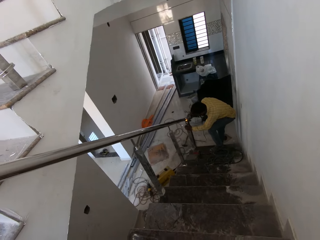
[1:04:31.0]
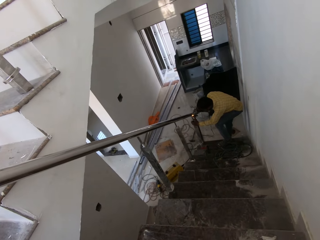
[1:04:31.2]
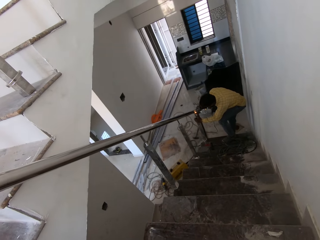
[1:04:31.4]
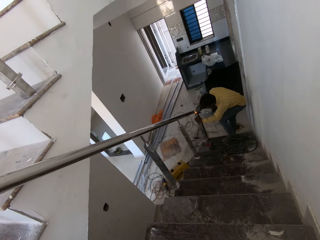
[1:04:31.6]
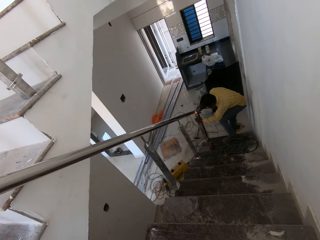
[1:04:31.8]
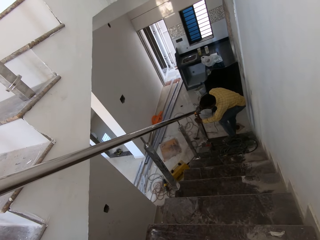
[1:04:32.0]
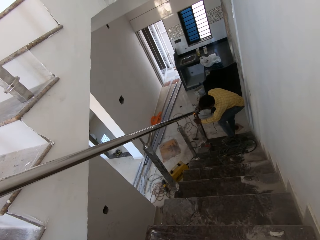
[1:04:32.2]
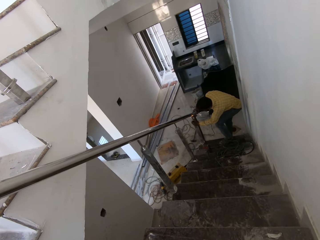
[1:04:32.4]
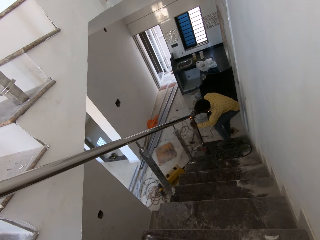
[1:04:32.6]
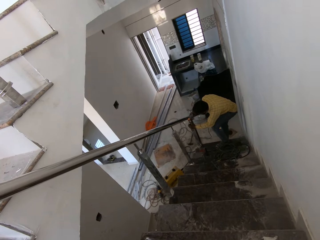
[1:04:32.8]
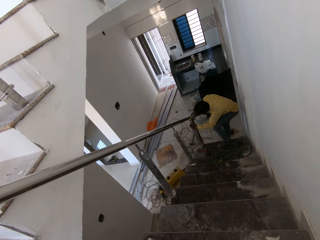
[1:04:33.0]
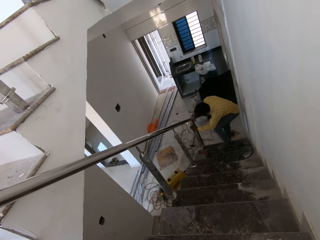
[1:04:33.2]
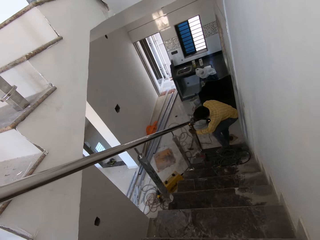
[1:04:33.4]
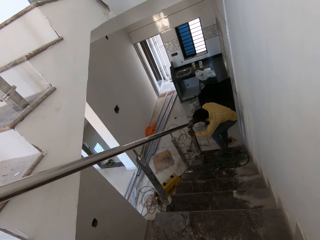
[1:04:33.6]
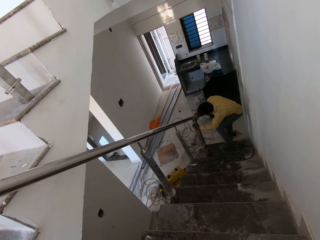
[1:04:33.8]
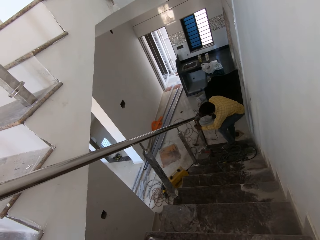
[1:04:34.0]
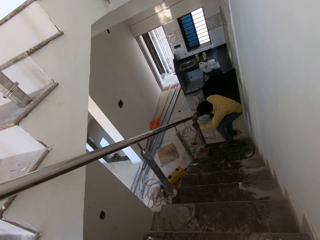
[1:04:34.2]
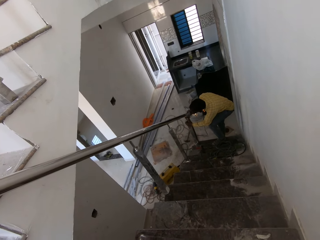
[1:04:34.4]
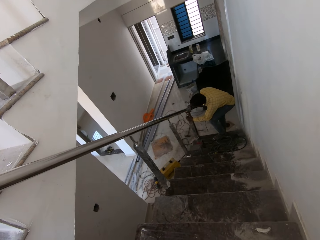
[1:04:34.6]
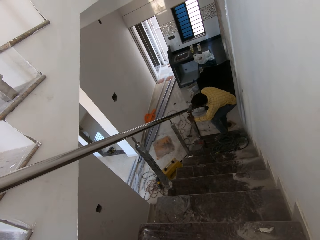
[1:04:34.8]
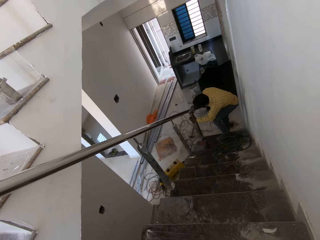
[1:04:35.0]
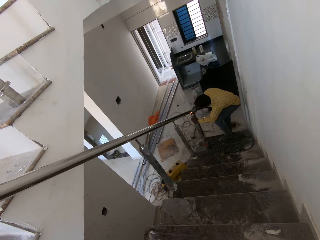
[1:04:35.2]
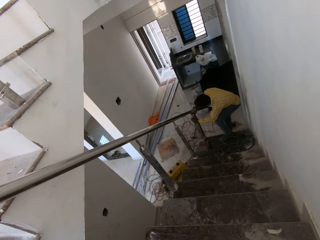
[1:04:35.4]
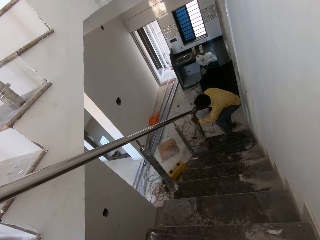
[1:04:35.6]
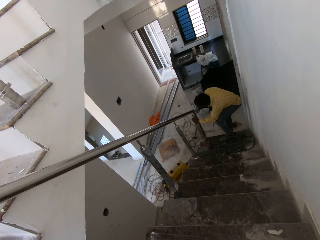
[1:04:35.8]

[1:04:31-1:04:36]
The man grinds the rail with the angle grinder.

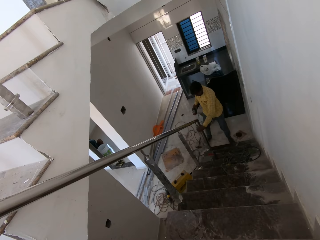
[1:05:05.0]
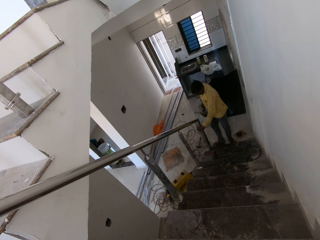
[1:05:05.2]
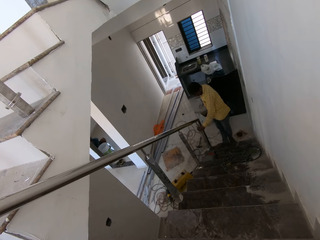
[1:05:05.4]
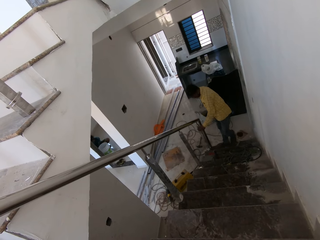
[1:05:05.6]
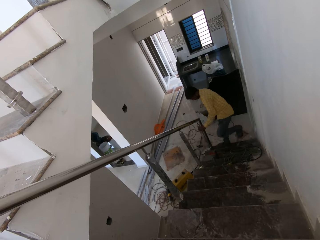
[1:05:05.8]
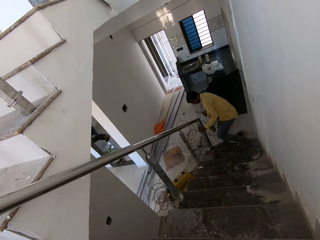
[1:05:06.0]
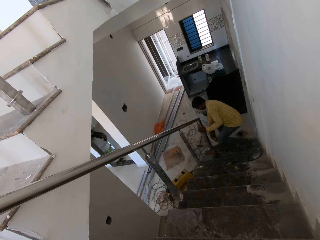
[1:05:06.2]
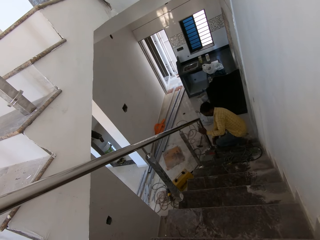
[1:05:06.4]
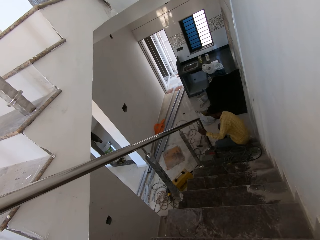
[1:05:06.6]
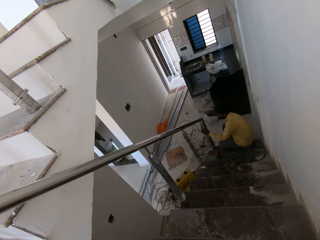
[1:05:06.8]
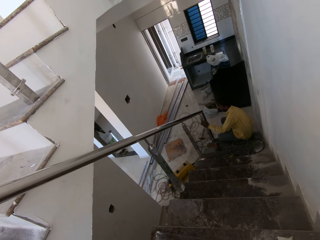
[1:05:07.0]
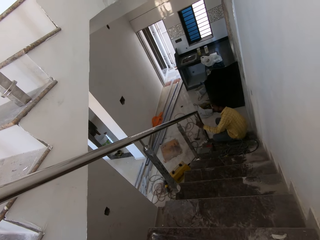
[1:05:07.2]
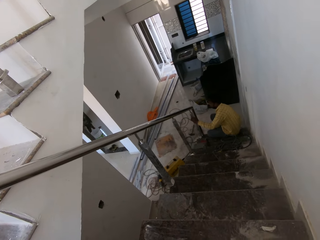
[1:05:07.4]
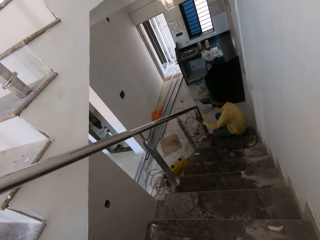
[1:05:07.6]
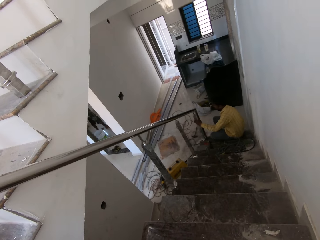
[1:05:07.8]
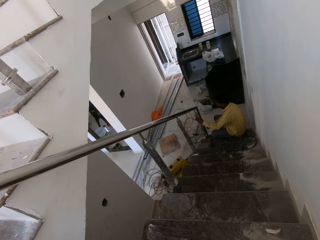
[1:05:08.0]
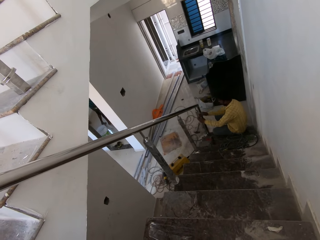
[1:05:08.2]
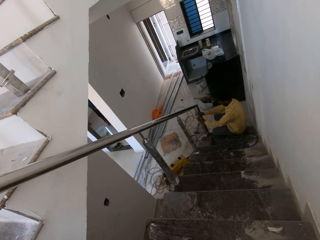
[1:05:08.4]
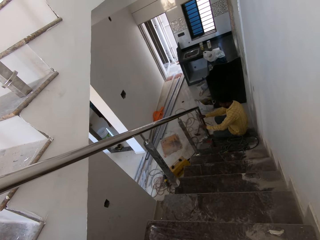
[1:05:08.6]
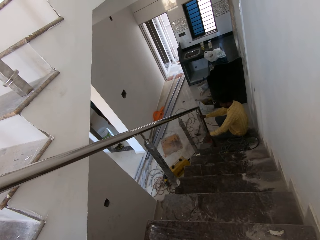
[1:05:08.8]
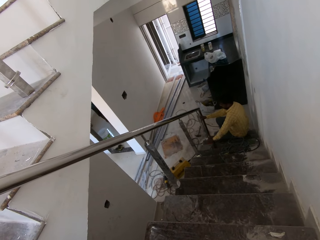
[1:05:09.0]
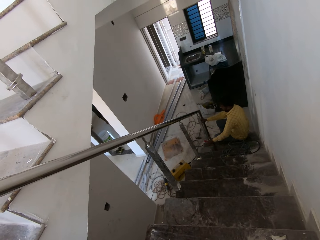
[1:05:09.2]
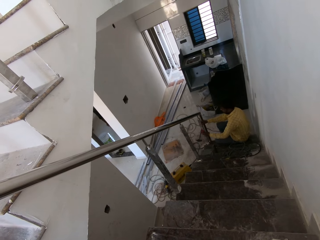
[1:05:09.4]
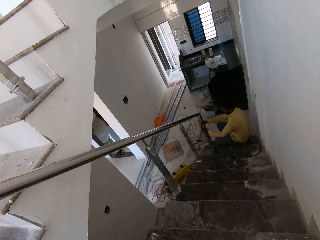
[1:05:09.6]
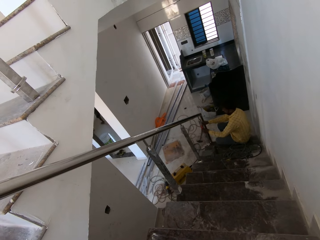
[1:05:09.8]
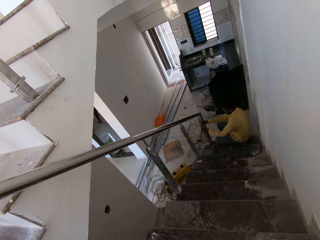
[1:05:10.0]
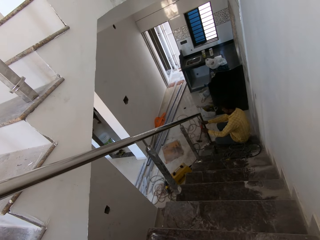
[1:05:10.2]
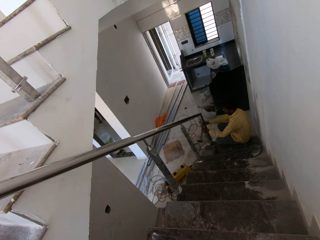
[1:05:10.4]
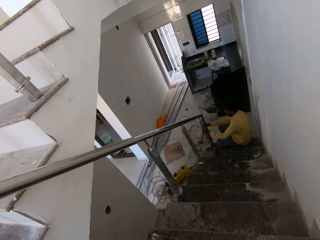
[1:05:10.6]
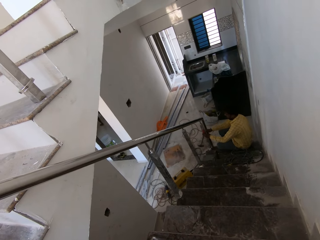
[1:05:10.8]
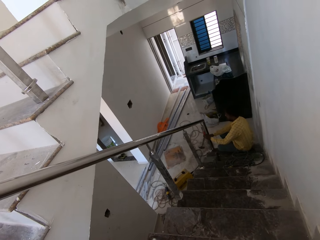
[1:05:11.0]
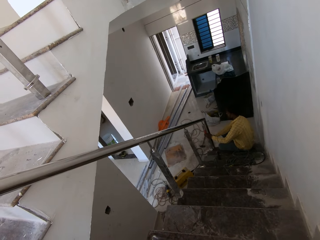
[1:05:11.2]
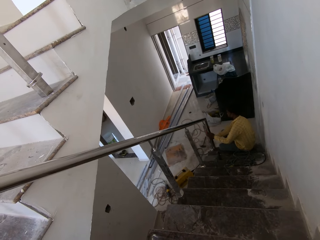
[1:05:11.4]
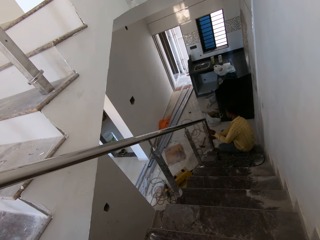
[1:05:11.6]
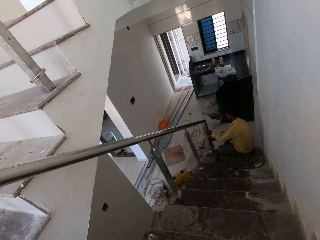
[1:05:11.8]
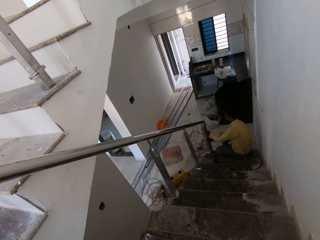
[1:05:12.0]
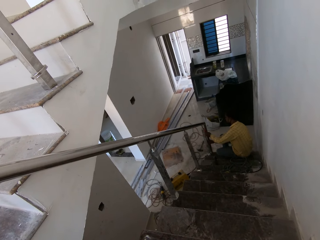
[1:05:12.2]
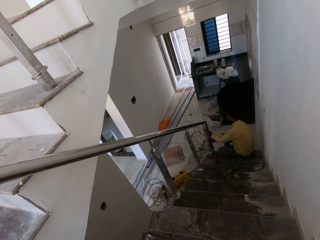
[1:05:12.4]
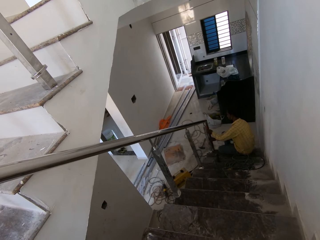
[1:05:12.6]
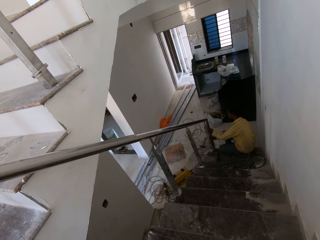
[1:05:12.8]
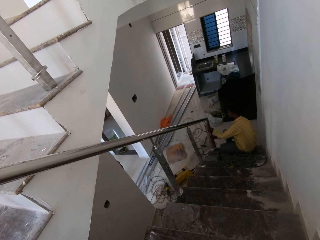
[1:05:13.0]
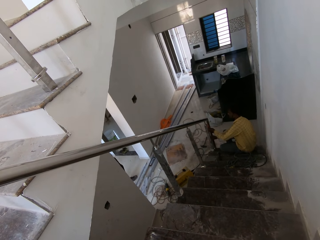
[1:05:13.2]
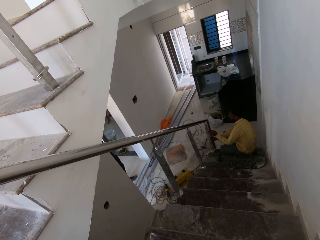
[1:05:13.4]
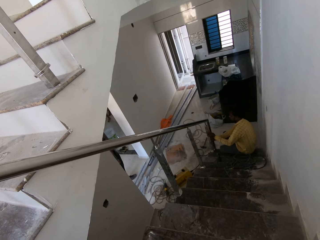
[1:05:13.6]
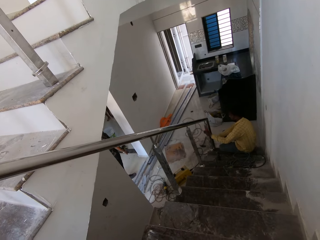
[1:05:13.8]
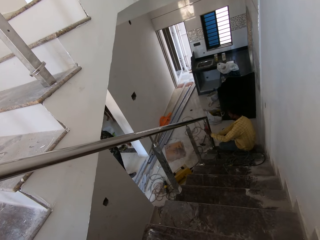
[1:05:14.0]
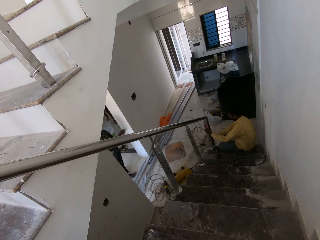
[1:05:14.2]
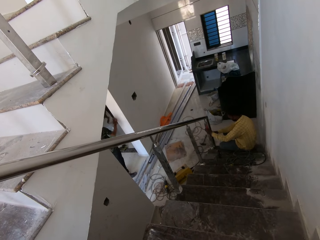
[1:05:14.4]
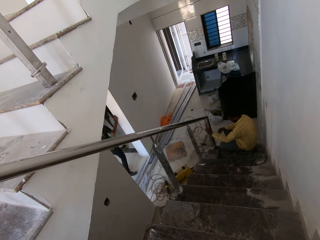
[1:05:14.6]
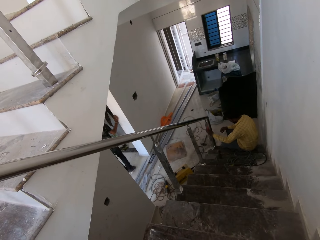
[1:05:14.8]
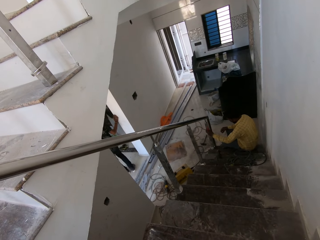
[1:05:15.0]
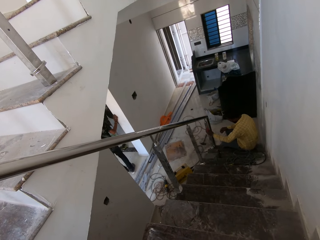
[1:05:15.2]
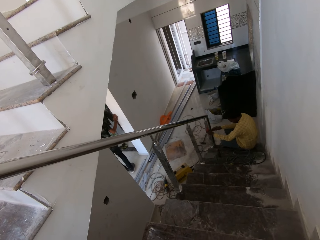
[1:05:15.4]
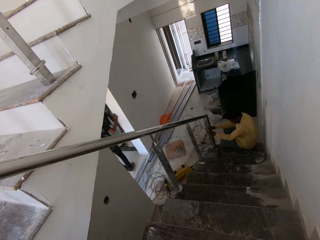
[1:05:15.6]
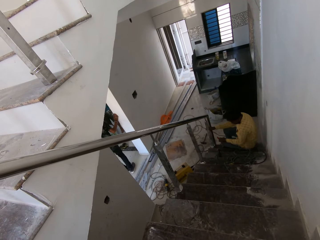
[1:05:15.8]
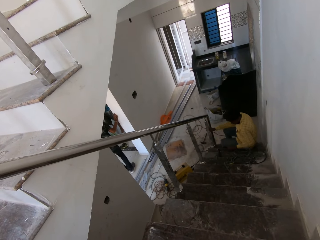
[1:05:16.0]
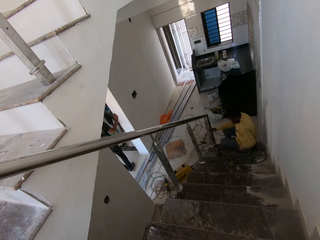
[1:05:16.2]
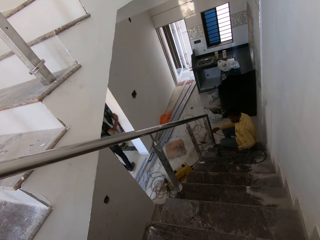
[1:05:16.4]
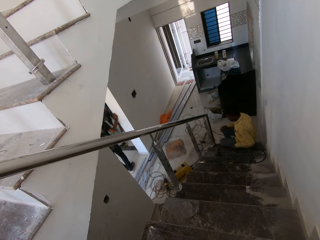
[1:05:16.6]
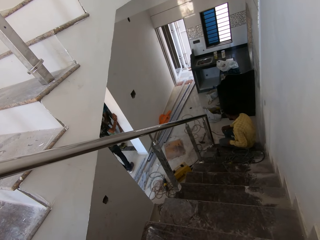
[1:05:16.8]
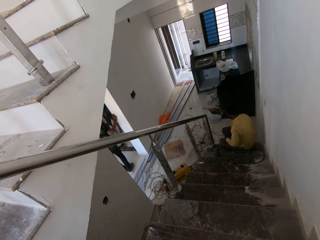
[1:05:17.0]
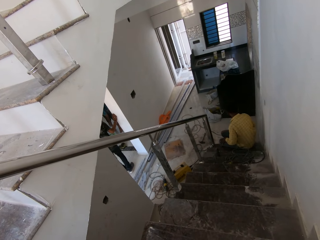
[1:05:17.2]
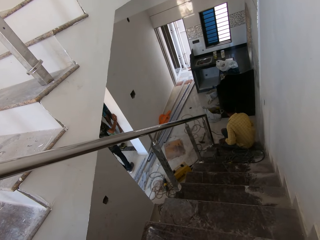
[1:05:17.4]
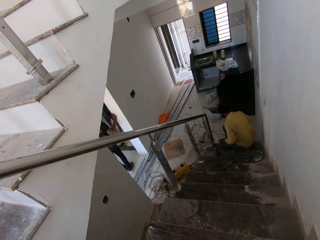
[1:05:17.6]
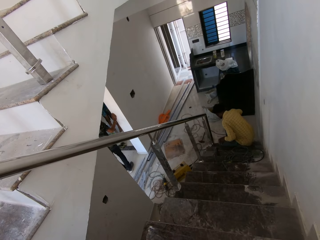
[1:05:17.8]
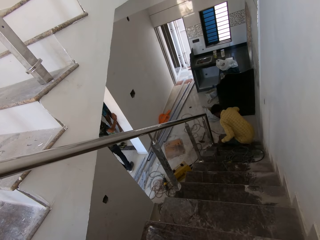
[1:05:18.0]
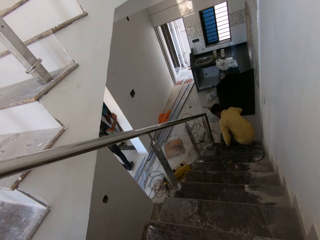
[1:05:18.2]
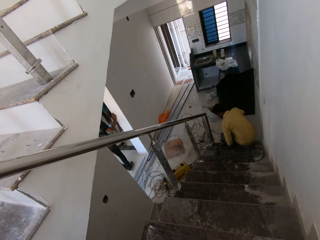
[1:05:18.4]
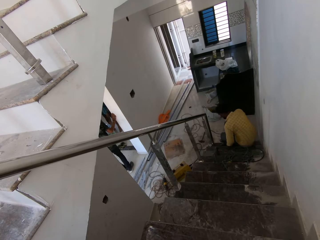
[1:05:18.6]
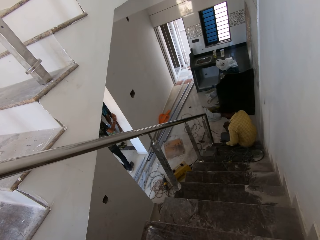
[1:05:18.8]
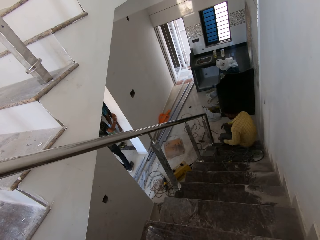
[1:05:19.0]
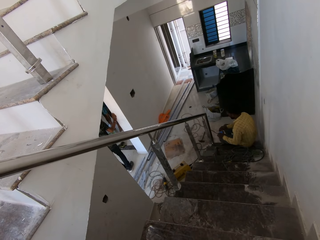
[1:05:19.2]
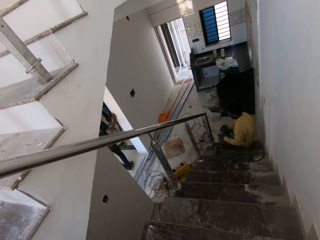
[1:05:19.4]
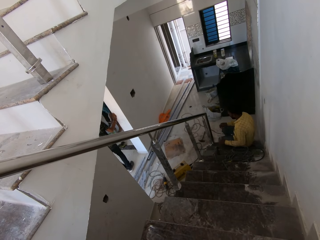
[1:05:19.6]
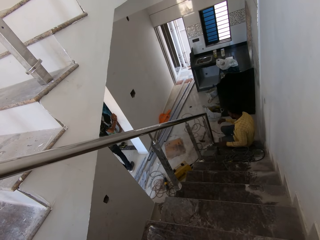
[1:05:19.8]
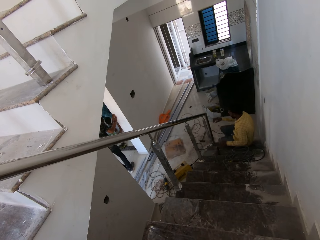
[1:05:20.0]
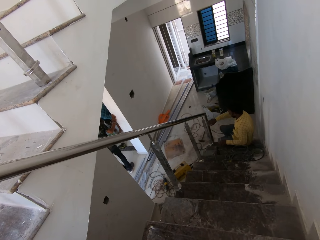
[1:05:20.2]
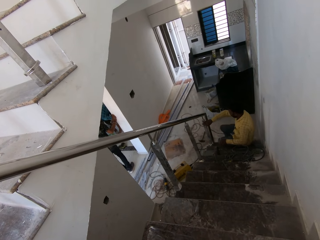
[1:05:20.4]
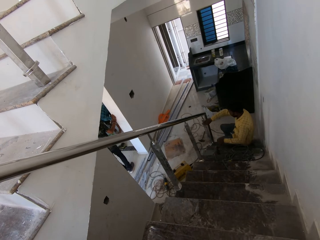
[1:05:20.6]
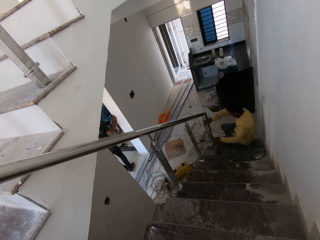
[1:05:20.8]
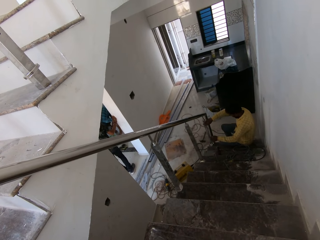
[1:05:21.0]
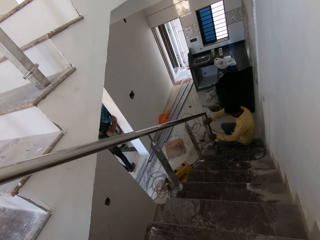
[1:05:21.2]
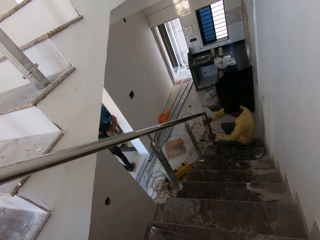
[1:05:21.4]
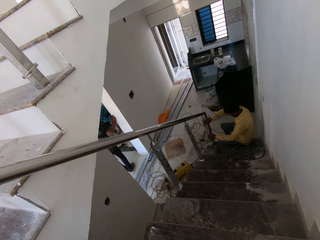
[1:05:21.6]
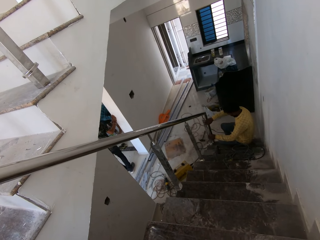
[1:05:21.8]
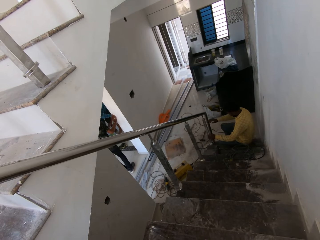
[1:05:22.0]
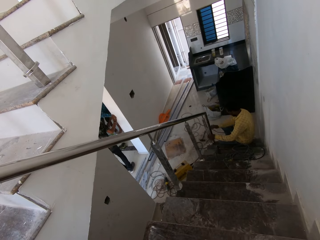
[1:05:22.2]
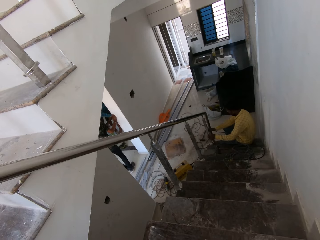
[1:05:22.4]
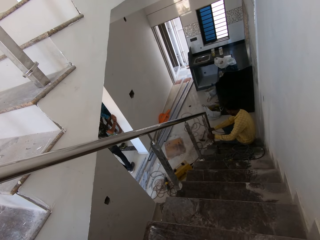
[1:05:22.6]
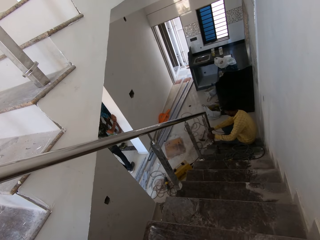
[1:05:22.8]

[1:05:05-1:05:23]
The man looks at the rail. The man drops the sander or grinder on the floor with his right hand. The man places the spirit level on the handrail of the staircase with his left hand. The man picks the spirit level from the staircase with his left hand. The man places the spirit level on the handrail of the staircase with his left hand. The man adjusts the rail. Another man interacts with a third man. The first man drops the spirit level on the staircase with his left hand. The first man looks around. The first man passes a measuring tape or tape measure to his right hand from his left hand. The first man picks the tape measure. The first man holds the handrail of the staircase with his right hand. The first man places the spirit level on the handrail of the staircase with his left hand.
